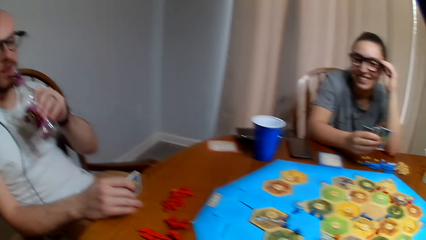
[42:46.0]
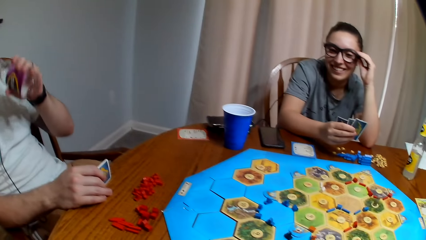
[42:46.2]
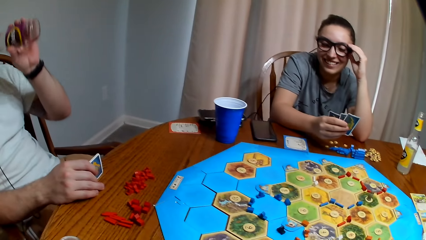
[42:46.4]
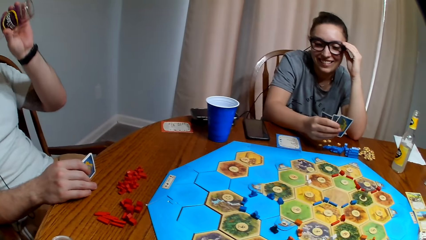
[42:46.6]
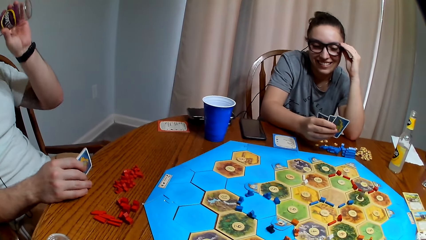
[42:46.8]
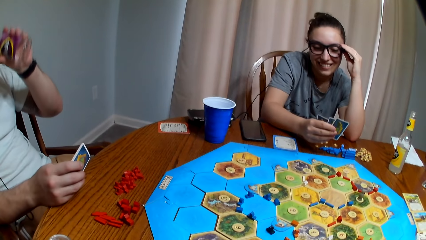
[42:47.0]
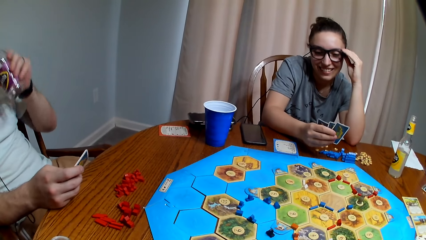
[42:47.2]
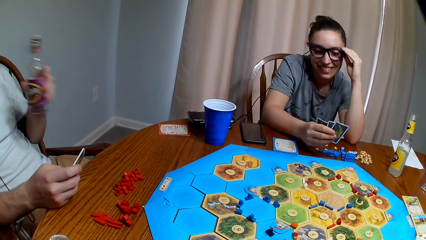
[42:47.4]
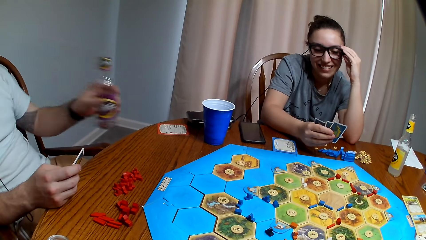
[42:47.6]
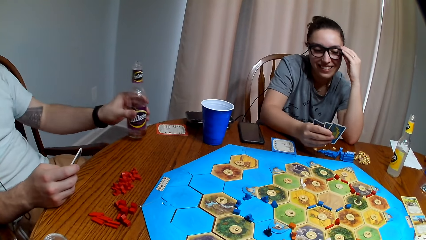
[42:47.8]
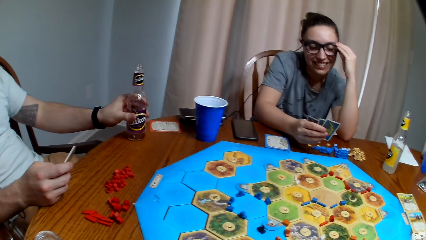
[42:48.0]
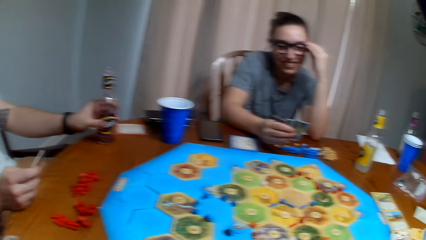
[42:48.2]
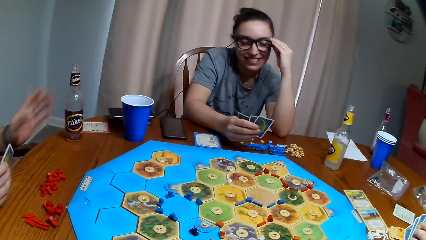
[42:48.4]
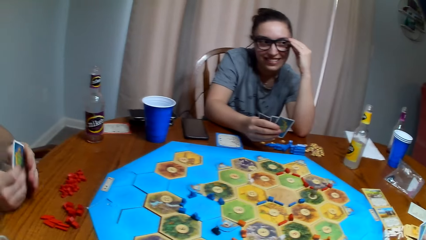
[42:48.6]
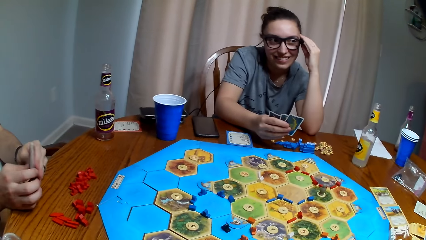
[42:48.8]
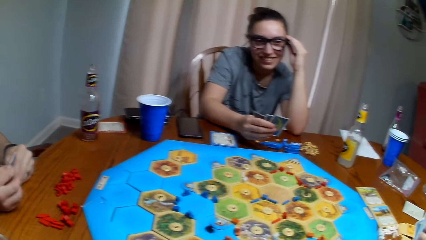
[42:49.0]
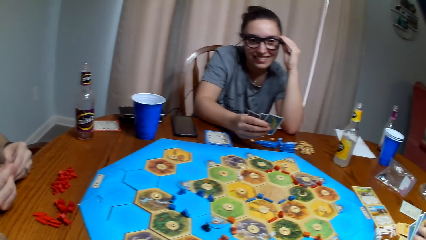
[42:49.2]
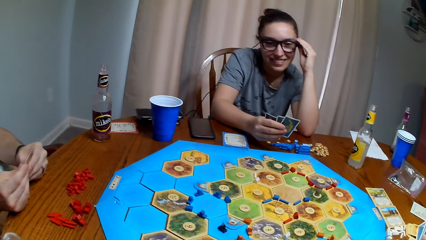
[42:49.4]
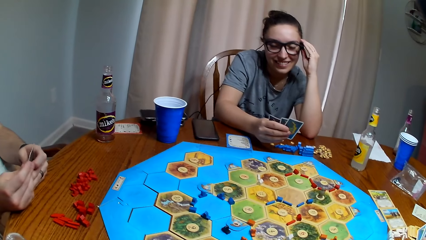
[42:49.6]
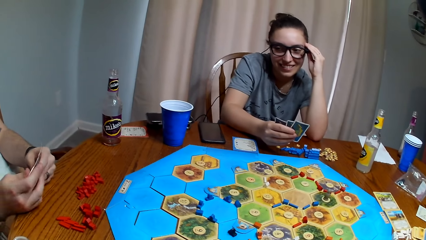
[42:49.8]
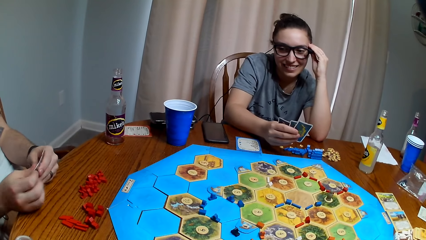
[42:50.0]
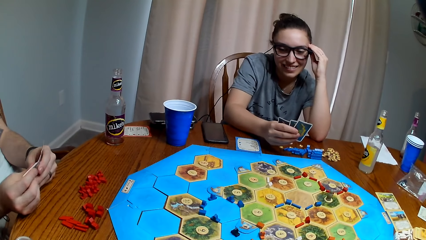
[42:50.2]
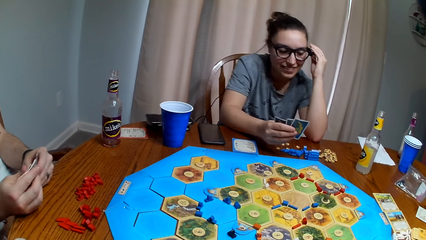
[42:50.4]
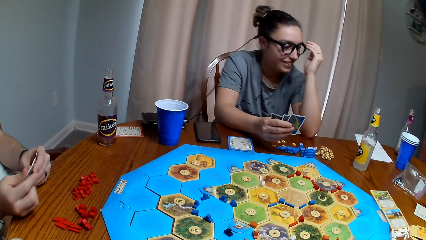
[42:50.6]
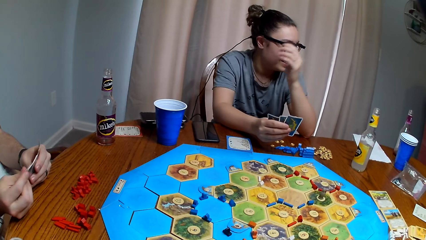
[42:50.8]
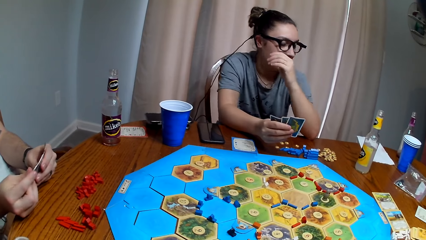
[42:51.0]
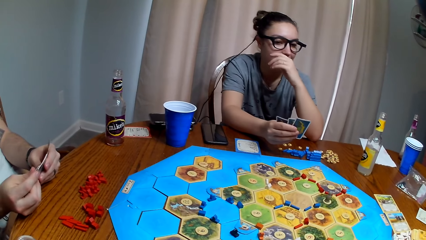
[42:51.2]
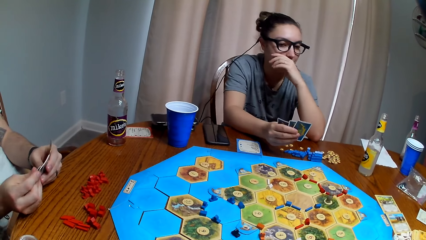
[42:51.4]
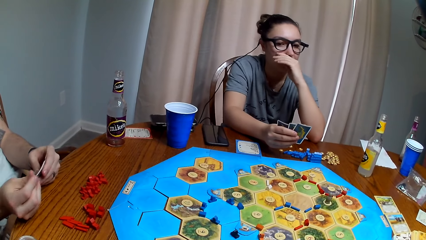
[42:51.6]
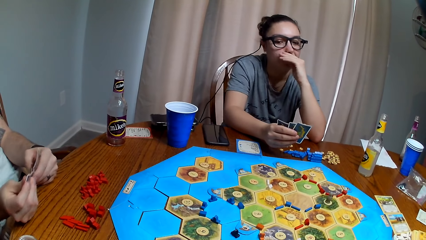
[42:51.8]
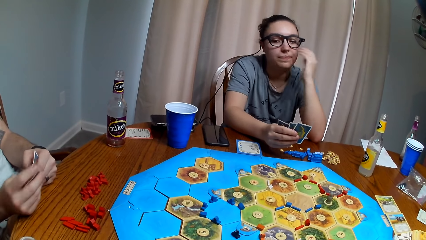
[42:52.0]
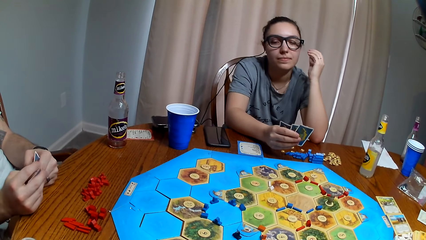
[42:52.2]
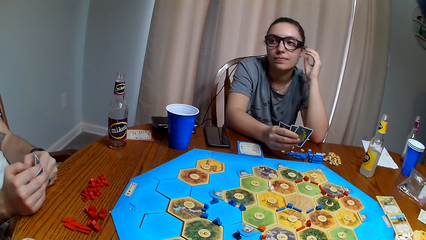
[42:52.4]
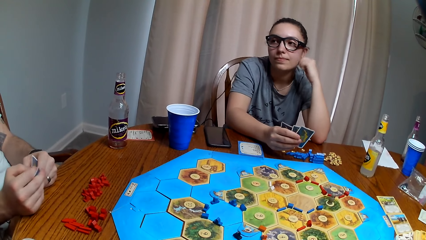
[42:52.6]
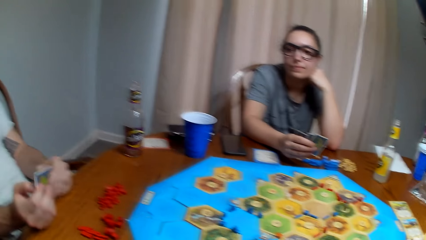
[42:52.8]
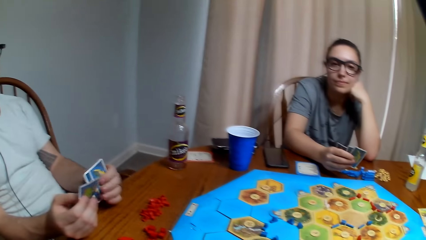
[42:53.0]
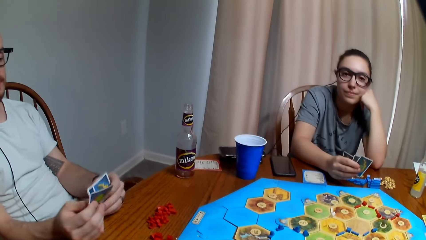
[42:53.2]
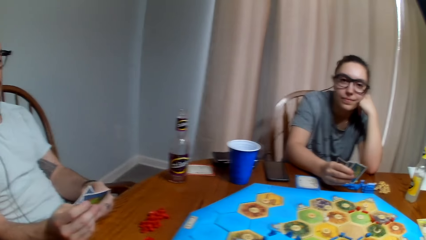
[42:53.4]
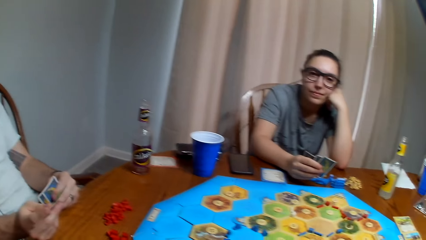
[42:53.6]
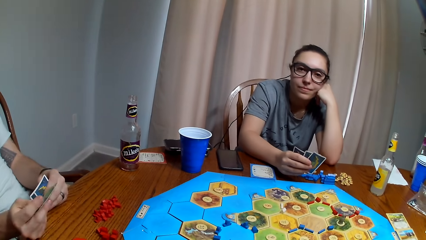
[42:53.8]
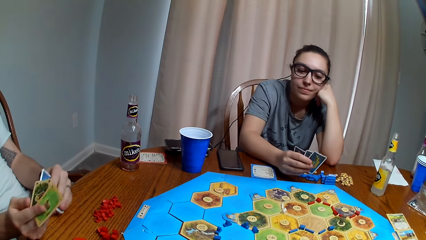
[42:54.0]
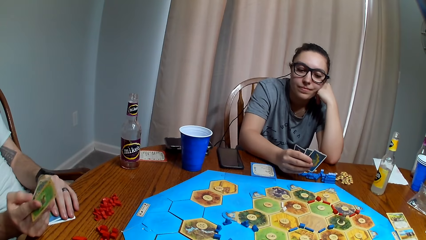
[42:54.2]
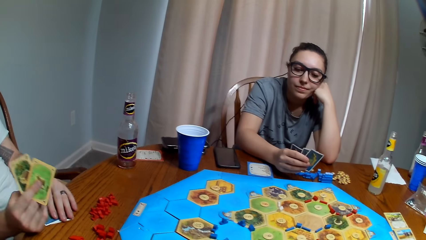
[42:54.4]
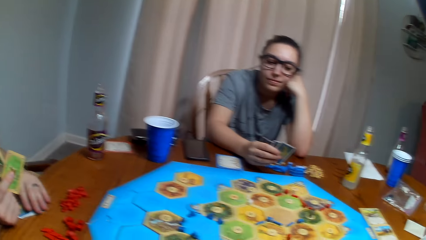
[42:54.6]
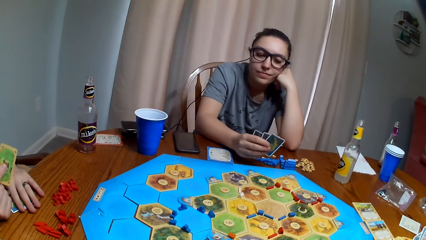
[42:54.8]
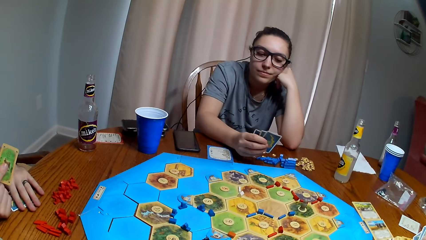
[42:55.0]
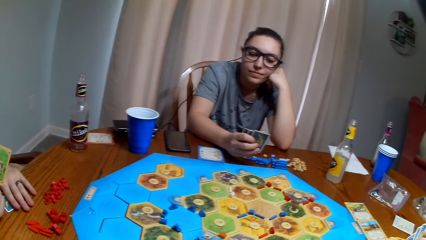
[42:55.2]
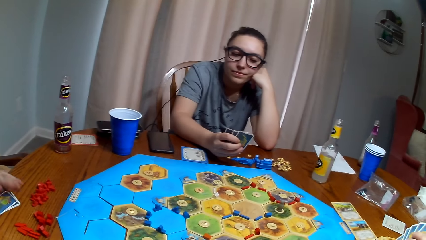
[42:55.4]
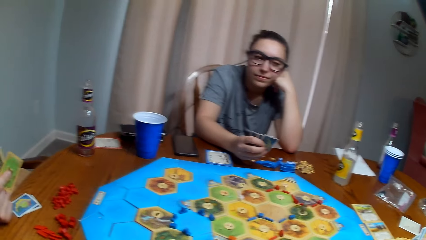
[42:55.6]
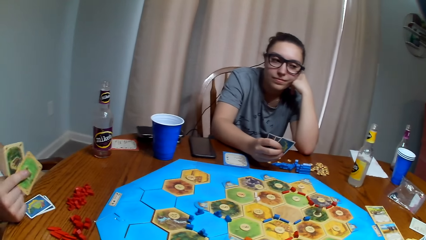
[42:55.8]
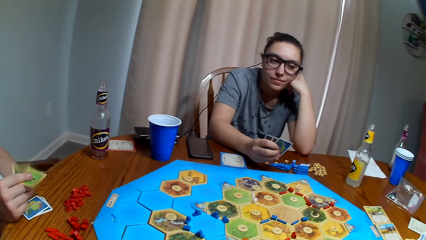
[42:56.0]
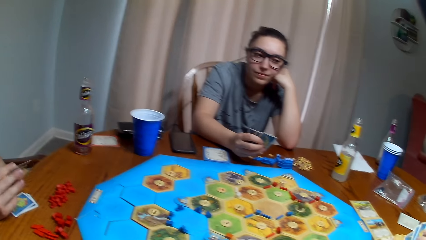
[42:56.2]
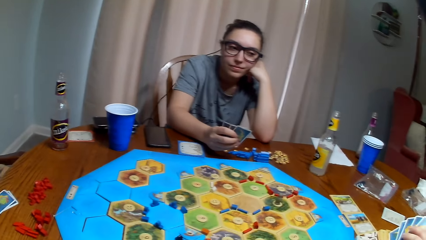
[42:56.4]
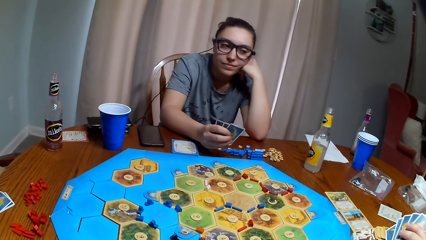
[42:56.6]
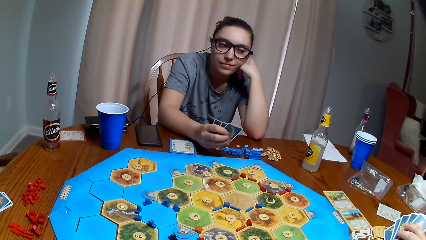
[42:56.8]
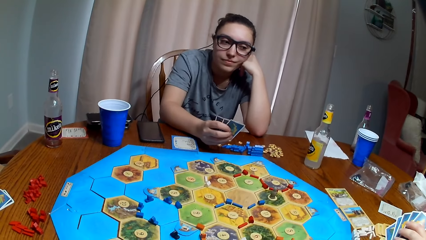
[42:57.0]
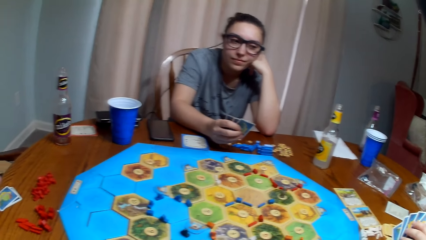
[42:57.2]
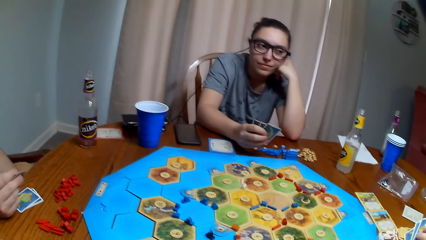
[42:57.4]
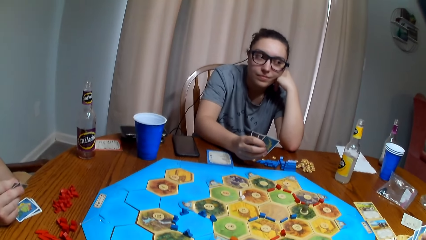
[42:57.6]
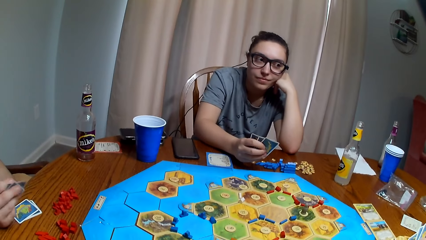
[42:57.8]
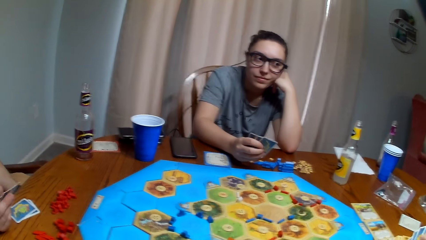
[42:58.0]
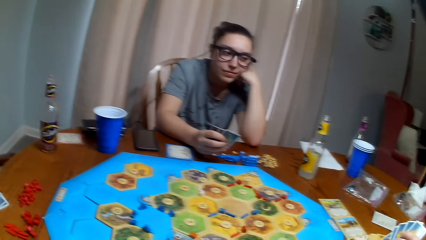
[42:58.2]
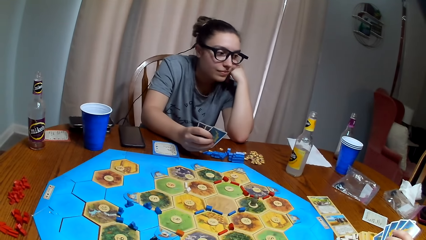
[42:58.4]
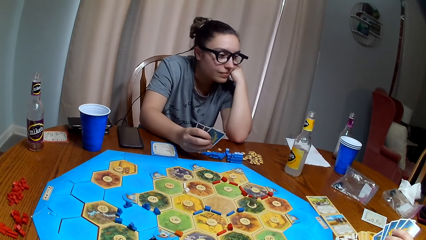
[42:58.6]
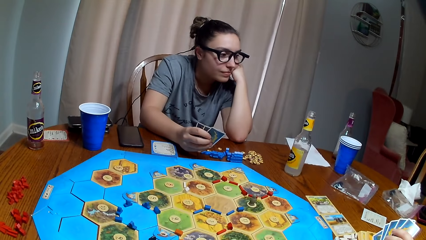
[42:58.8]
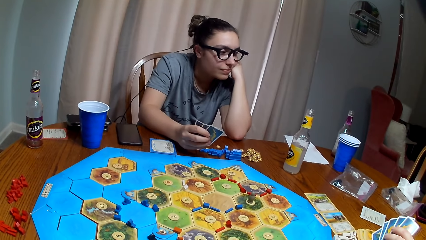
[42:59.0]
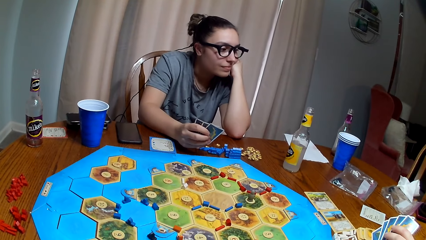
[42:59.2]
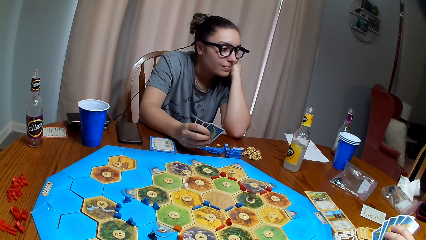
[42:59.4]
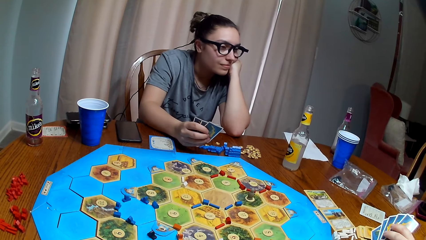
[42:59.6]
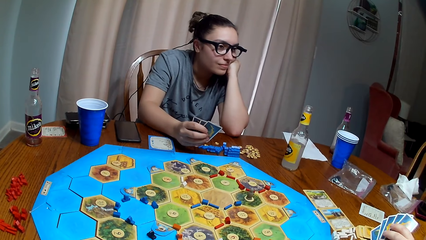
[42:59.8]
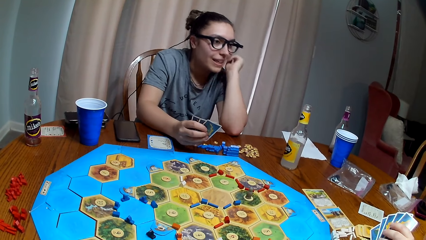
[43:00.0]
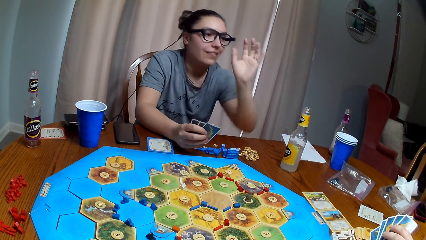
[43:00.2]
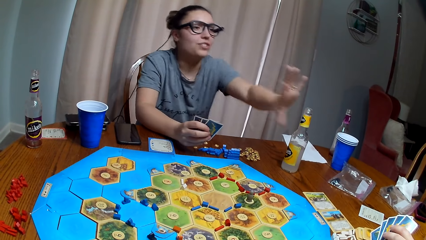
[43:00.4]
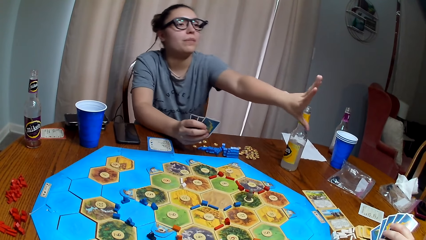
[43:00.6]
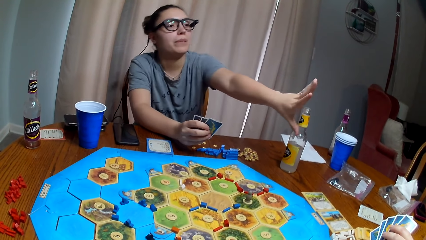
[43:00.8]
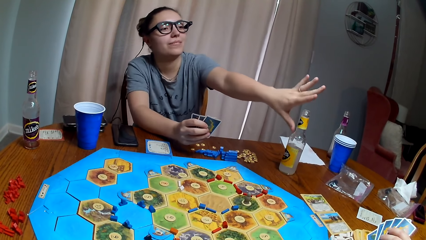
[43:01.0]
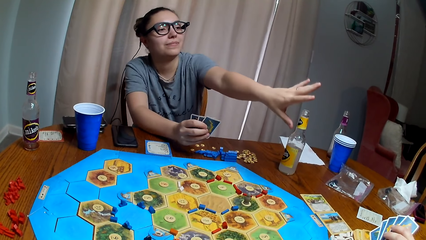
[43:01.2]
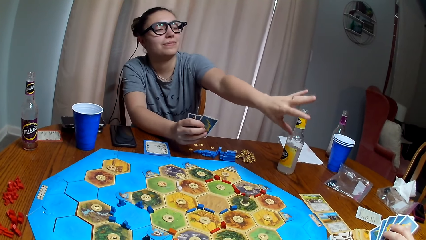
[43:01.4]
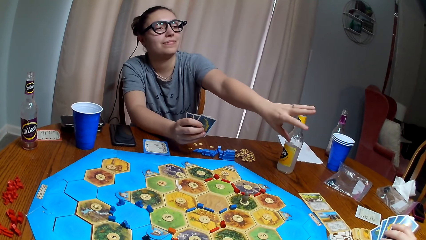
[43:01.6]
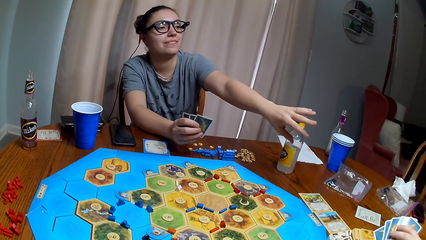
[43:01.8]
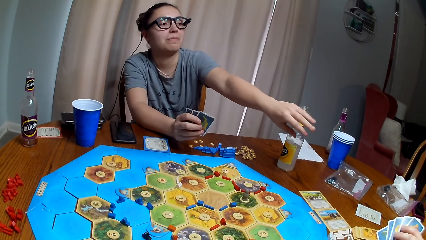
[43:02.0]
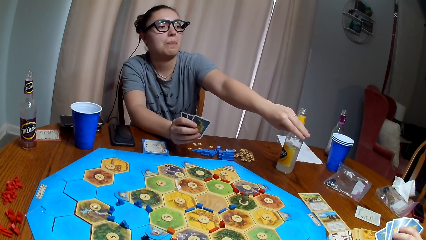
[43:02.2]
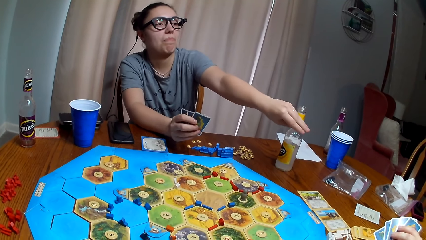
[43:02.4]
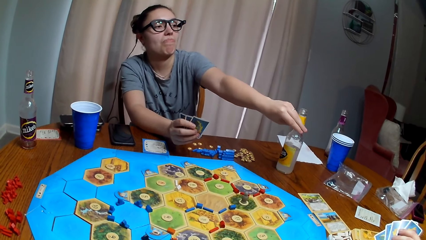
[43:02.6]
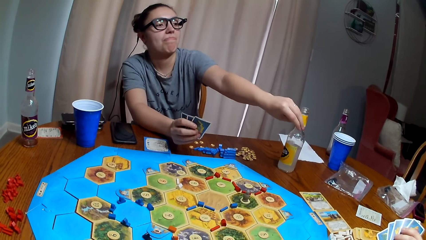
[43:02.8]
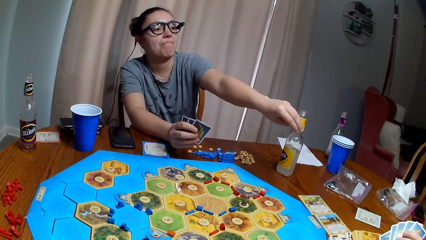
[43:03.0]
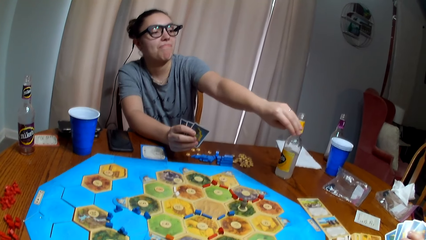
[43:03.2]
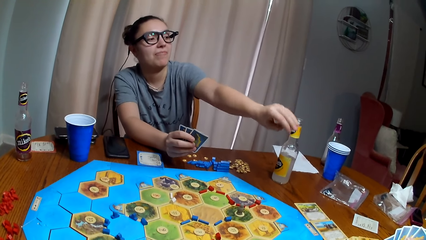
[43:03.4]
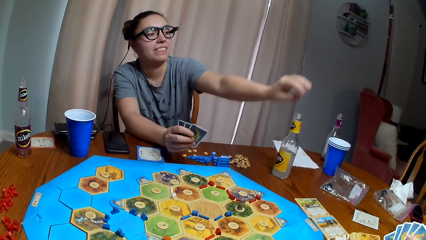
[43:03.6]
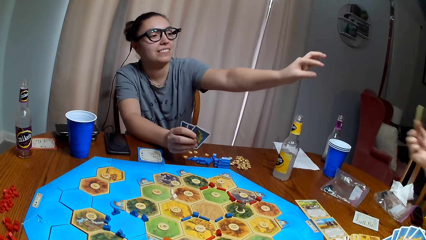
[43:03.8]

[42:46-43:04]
A man picks up the juice, drinks the juice, and puts the juice bottle down. A woman holds the head. The camera wearer dialogues with the man. The woman stretches the hand.
